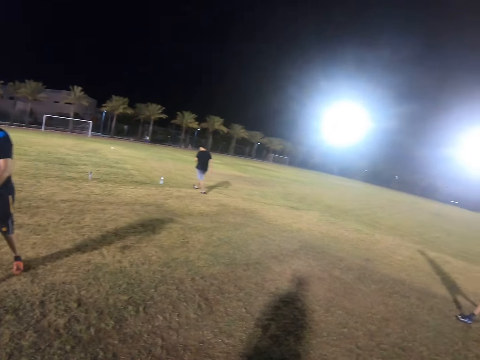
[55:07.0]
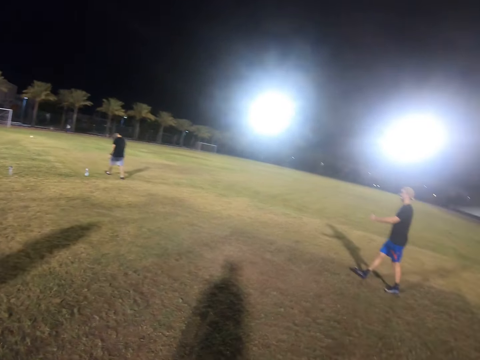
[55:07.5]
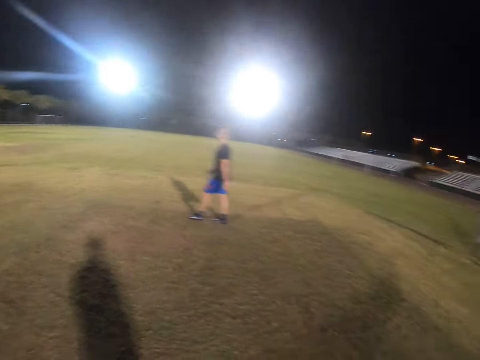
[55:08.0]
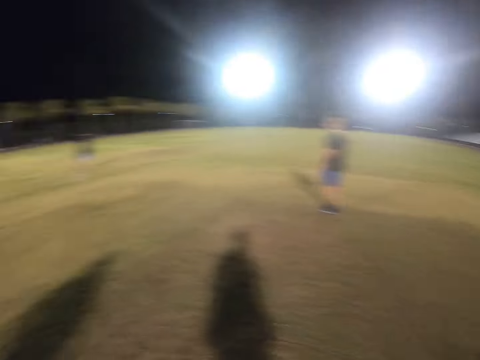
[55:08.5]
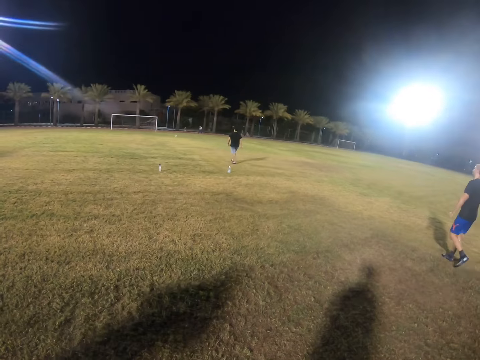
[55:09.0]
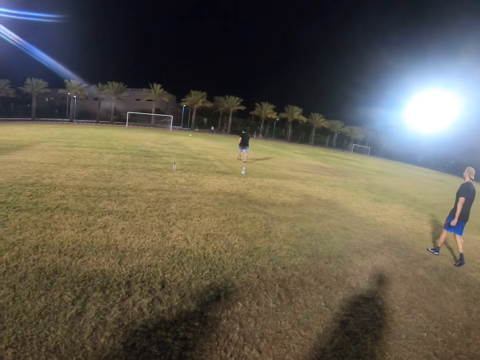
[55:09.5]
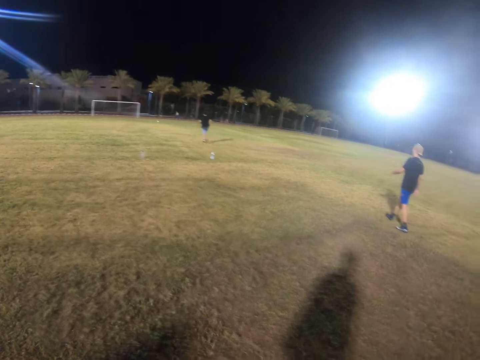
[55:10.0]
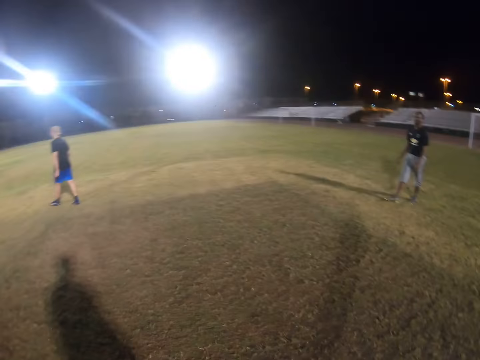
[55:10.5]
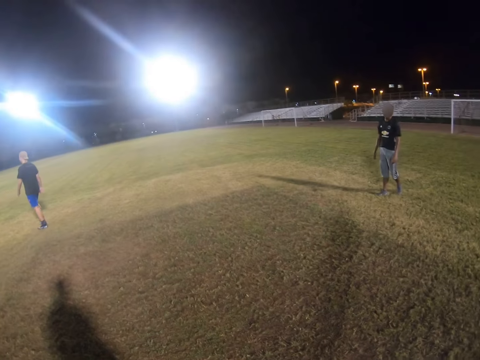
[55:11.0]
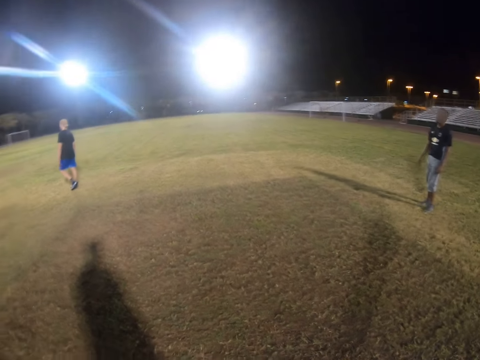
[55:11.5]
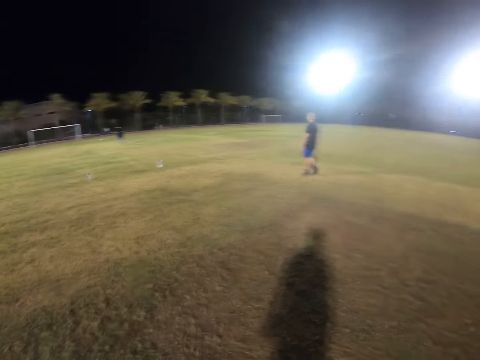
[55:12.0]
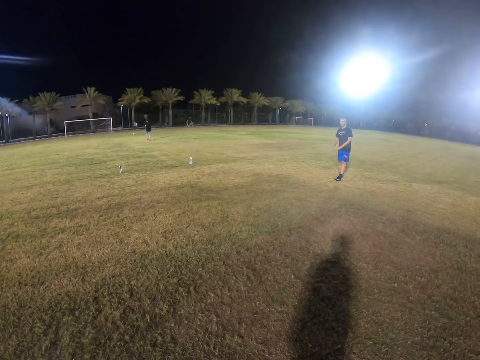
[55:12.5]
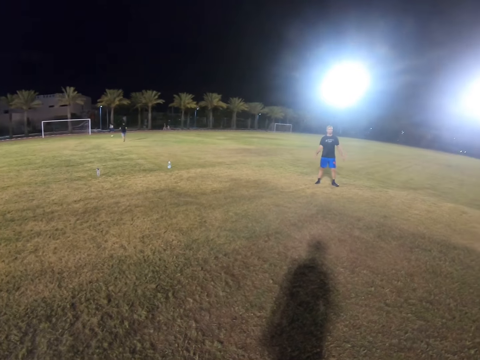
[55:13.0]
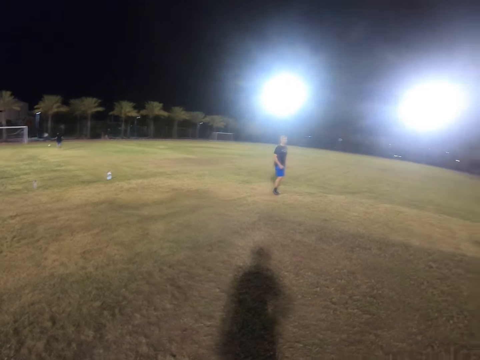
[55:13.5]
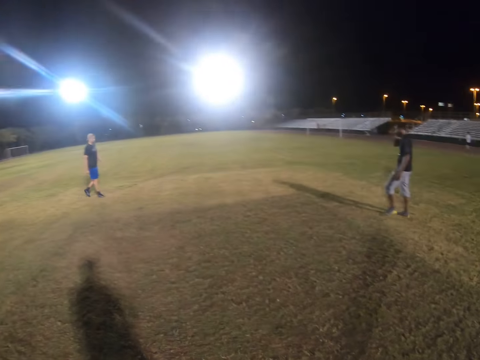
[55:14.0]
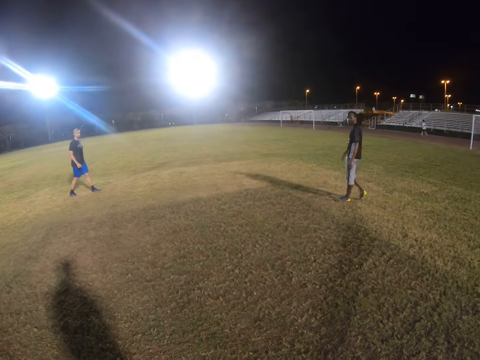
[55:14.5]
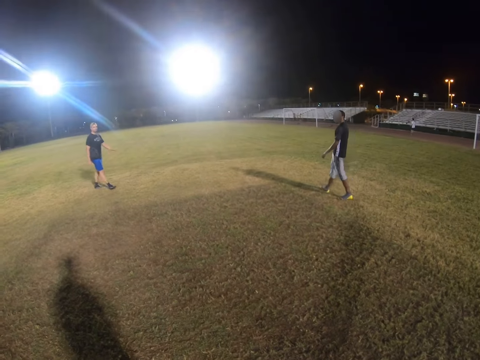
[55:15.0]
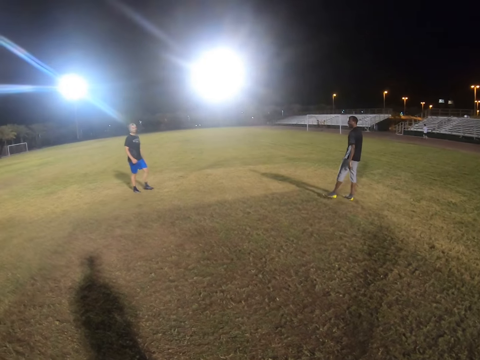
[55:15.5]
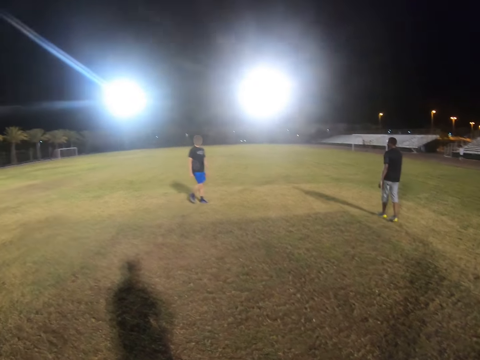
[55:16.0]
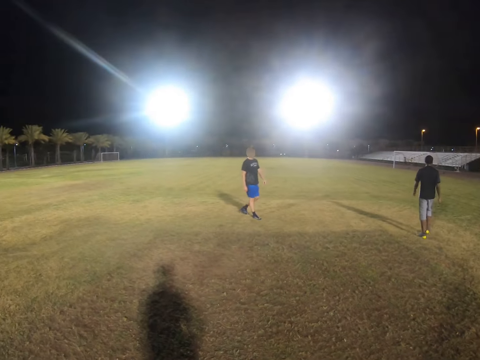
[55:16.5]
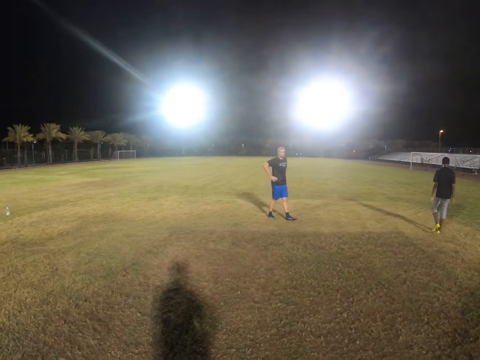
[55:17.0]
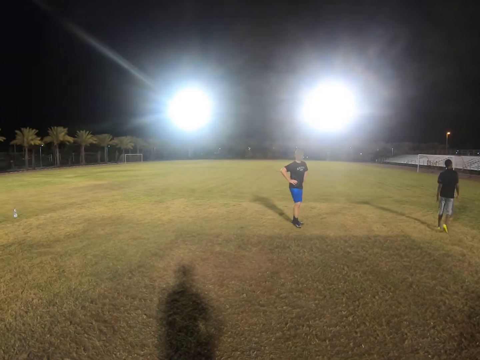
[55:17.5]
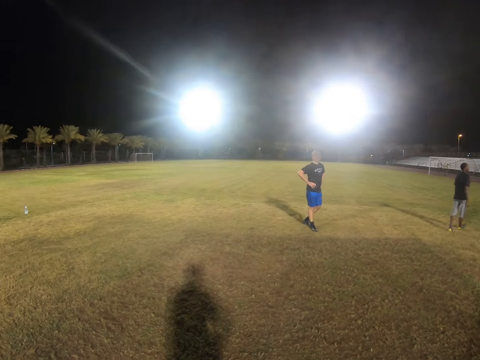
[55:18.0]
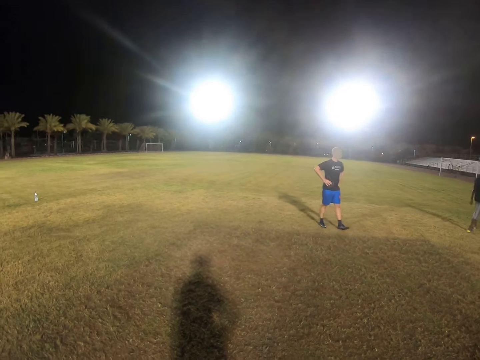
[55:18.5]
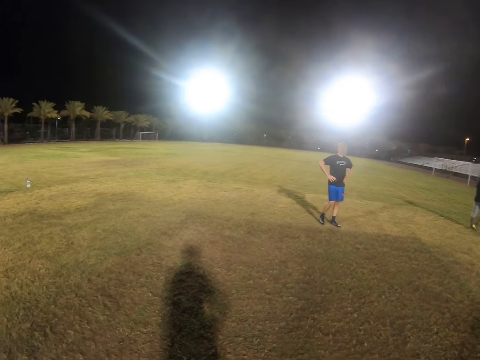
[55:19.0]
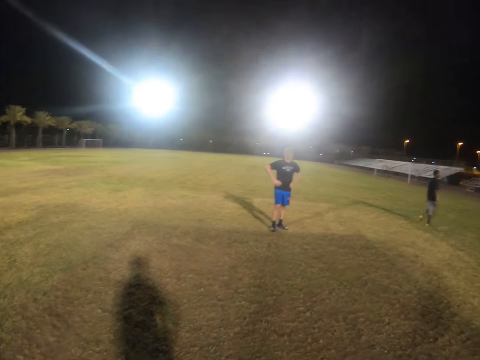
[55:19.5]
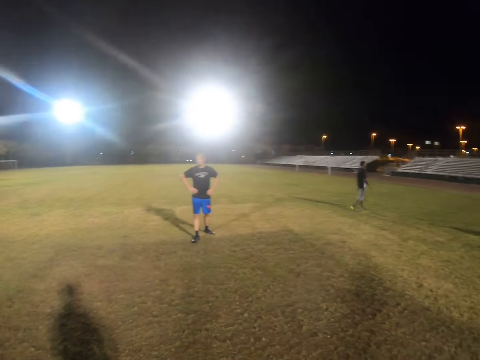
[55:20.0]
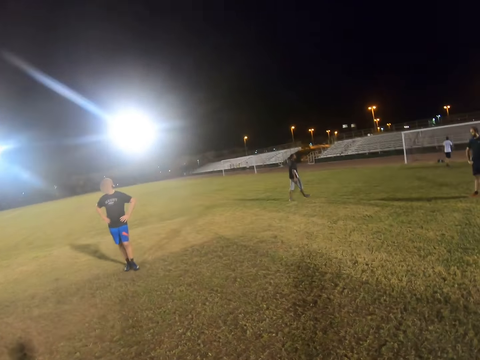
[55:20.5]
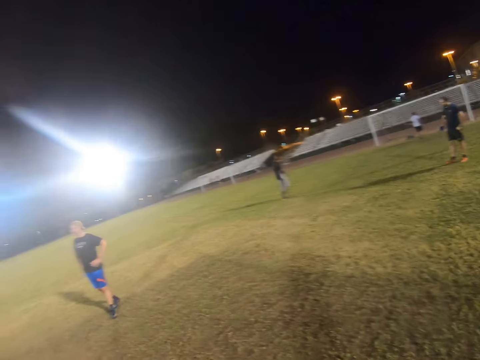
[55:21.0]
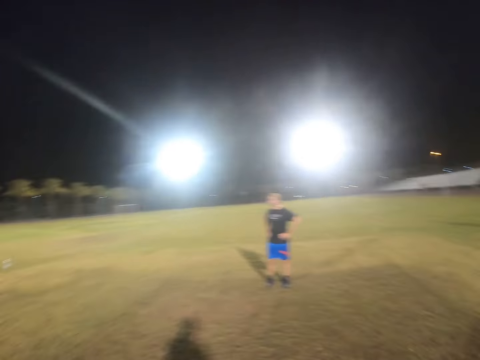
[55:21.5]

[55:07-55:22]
The camera wearer looks around the field. A player walks. Another player runs. The first player puts his hand on his waist.

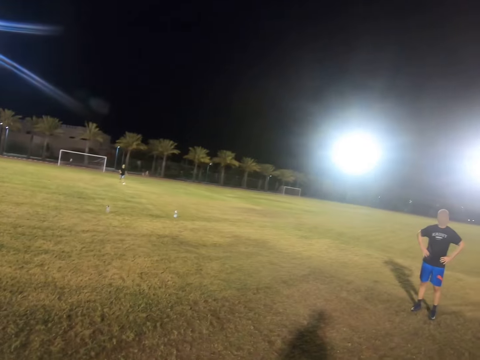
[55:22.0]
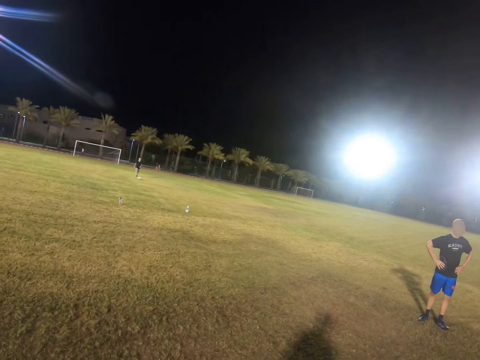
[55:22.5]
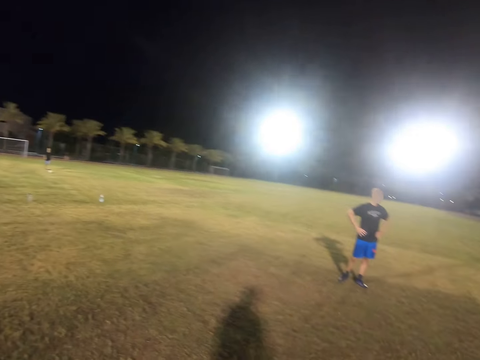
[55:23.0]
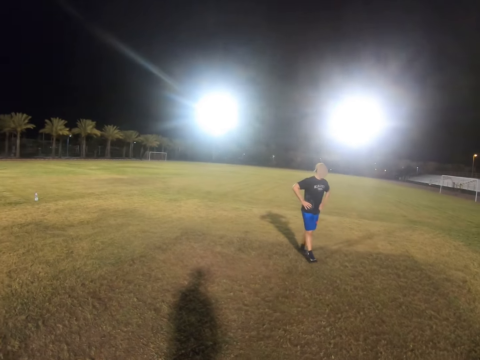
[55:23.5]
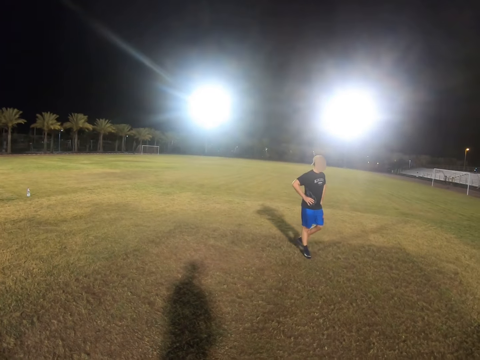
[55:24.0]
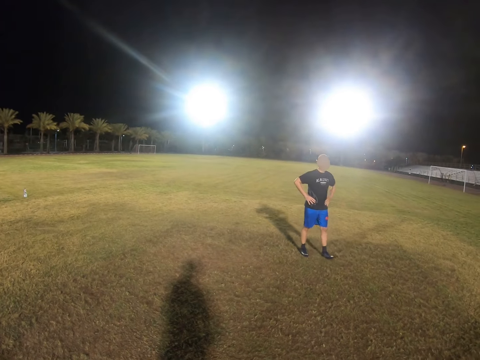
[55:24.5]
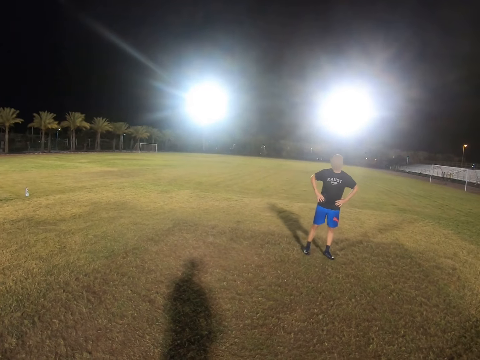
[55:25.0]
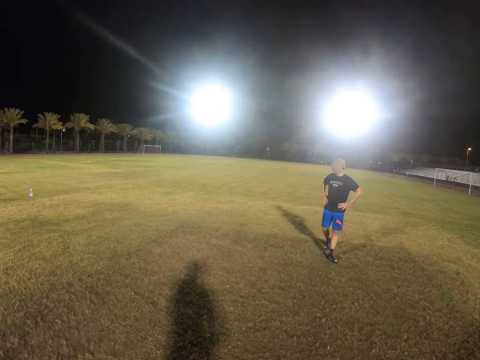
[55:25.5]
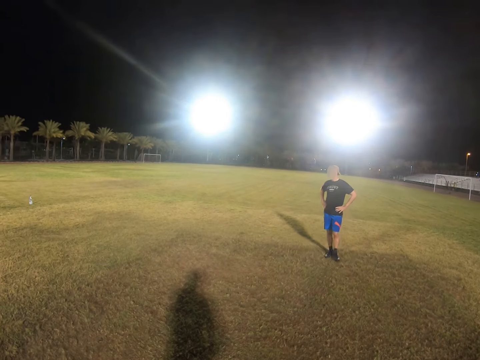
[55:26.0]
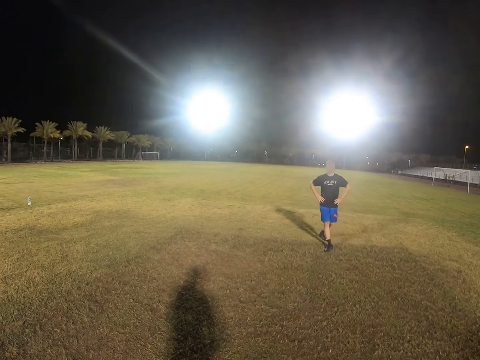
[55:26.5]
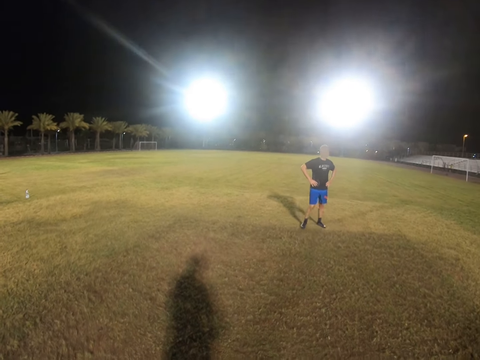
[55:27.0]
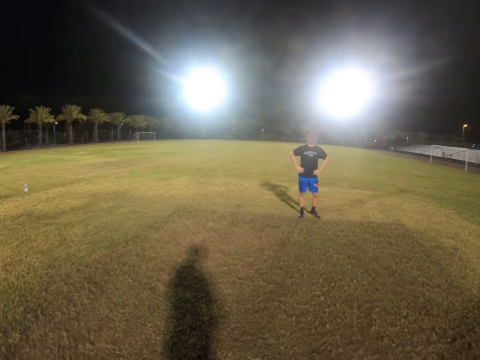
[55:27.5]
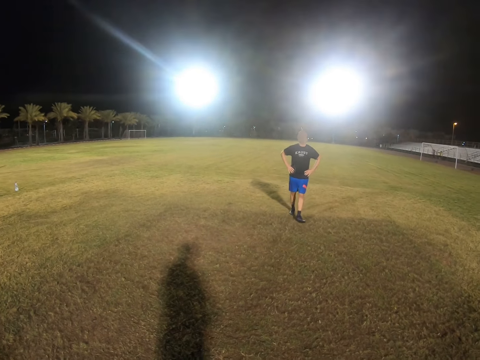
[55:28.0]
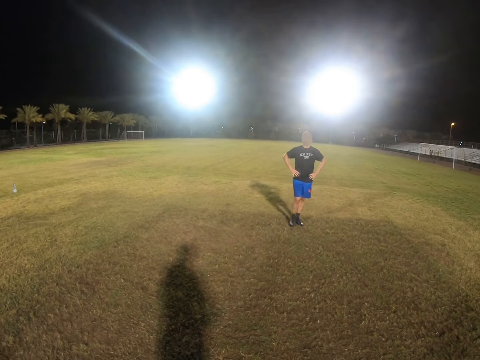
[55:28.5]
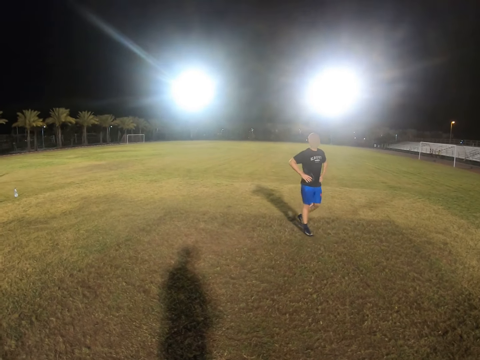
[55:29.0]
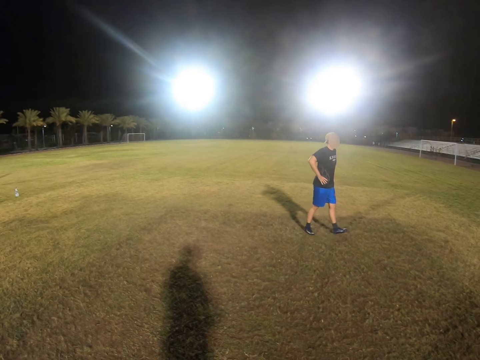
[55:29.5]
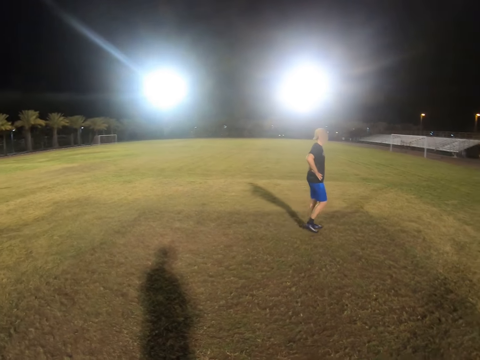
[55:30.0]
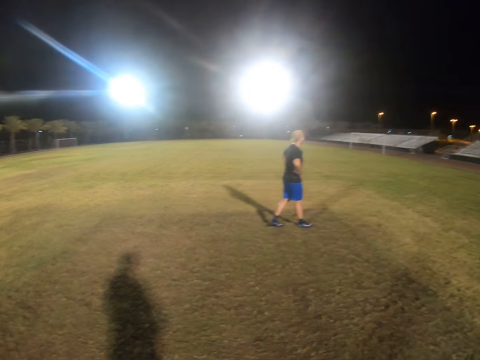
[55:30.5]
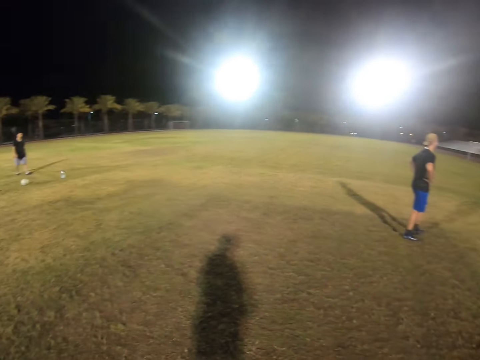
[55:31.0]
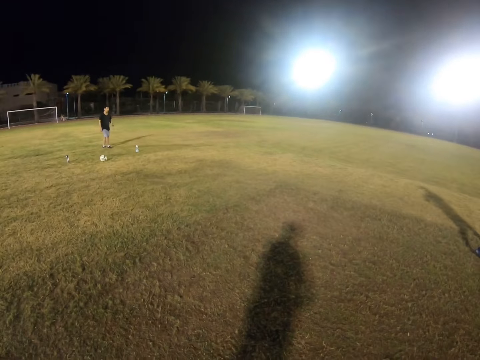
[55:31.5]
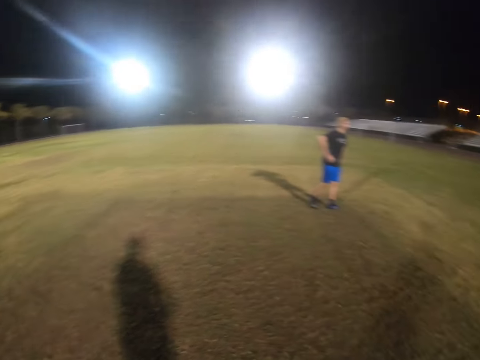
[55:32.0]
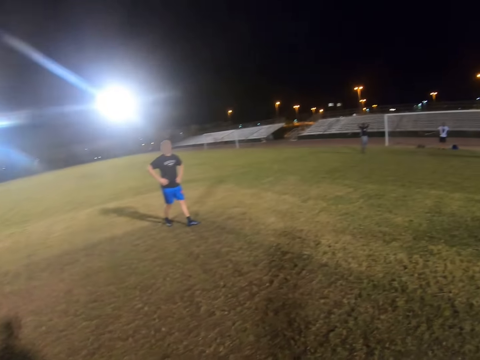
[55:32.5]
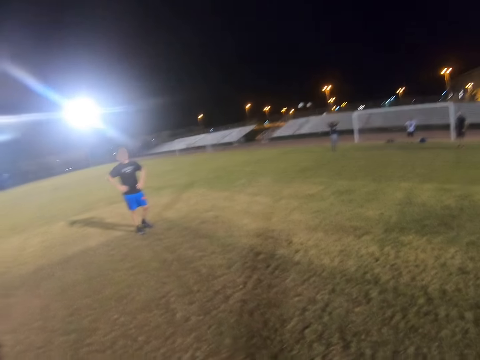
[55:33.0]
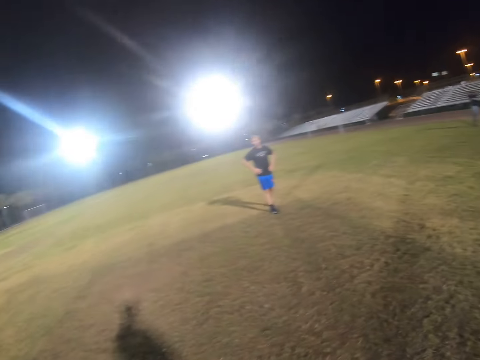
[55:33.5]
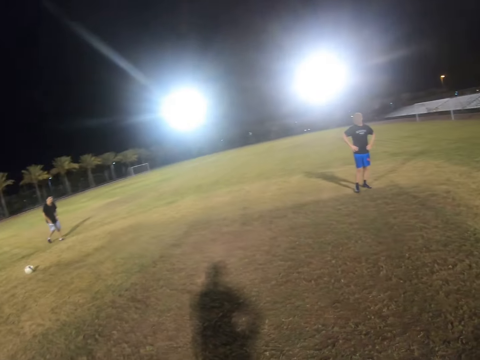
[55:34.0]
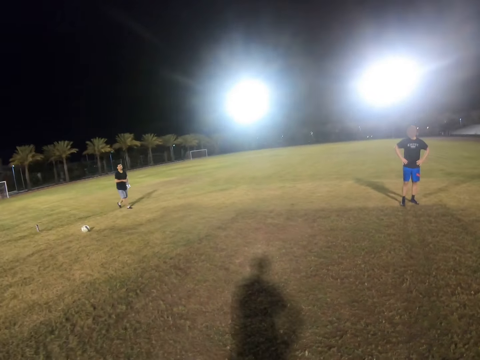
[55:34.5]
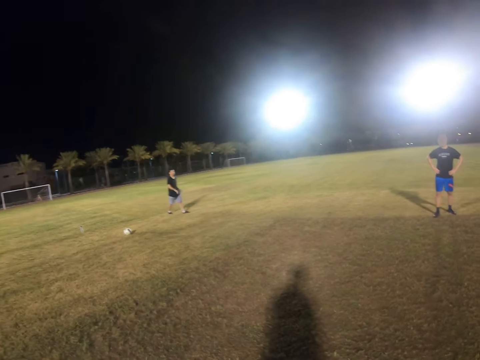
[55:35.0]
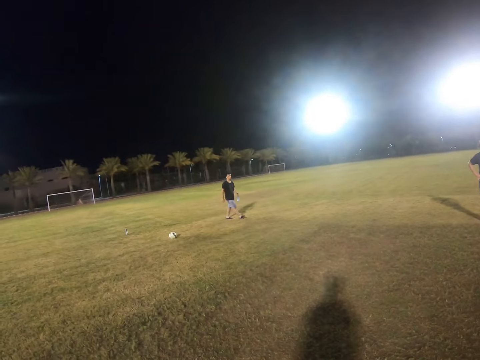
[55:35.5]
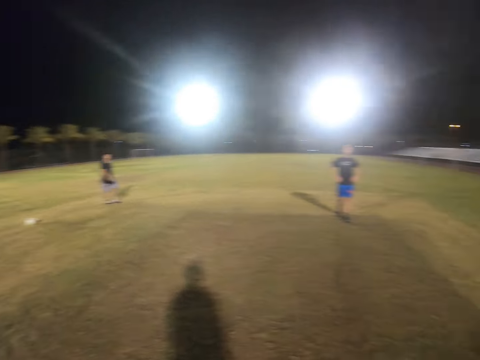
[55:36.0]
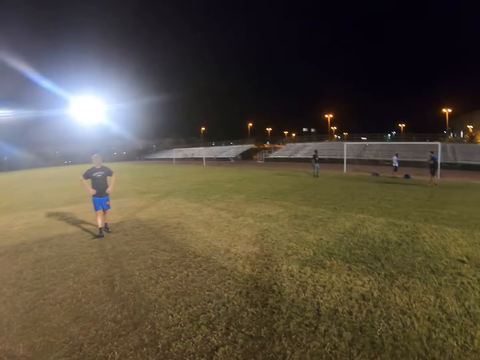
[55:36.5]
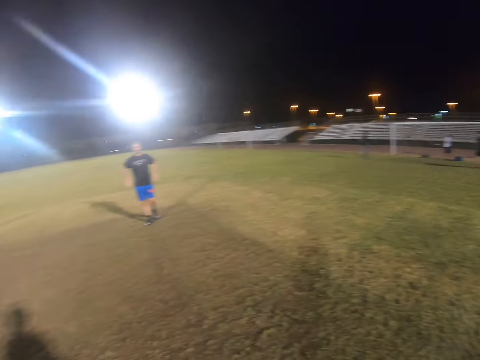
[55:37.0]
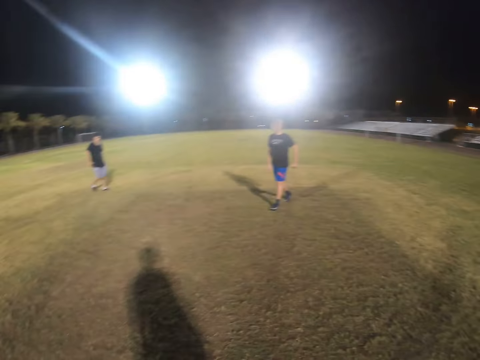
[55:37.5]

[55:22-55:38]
A player walks. The player walks again.
